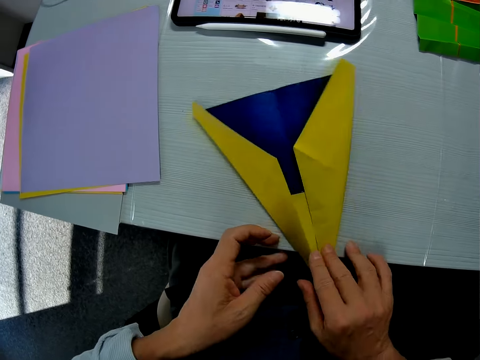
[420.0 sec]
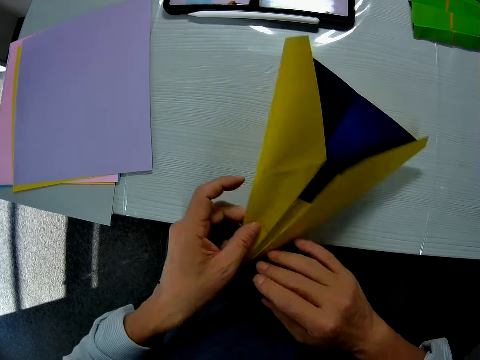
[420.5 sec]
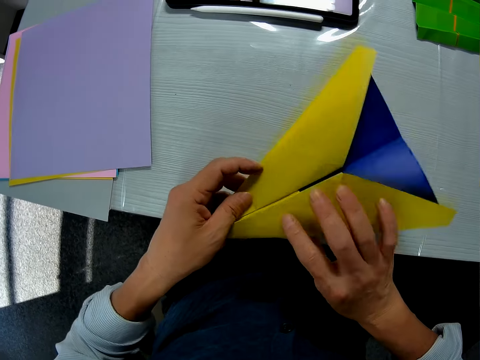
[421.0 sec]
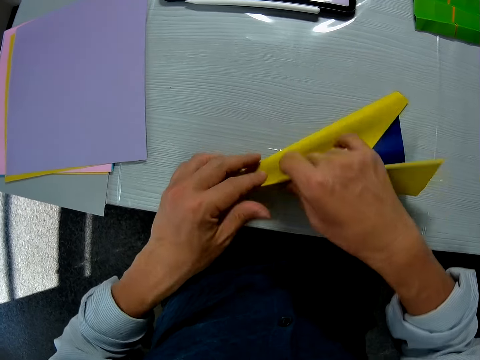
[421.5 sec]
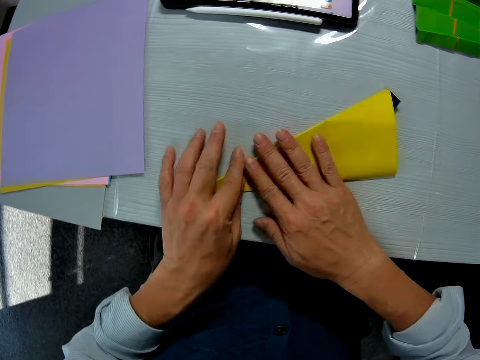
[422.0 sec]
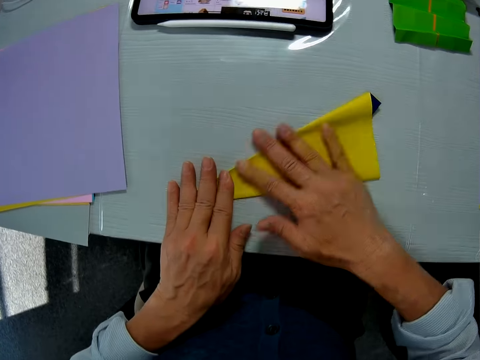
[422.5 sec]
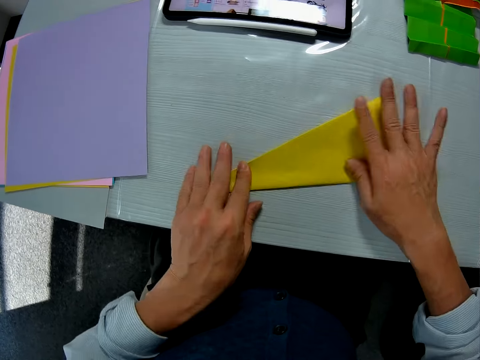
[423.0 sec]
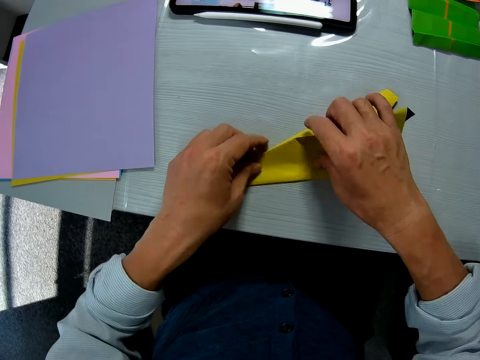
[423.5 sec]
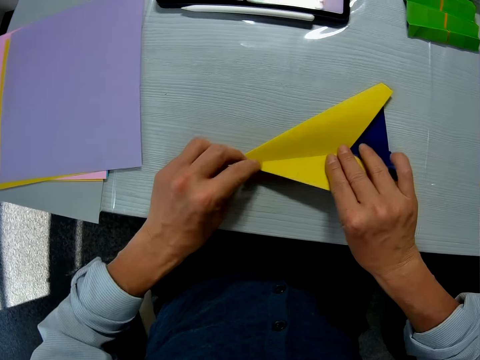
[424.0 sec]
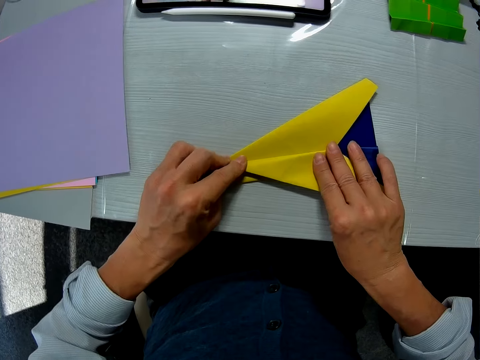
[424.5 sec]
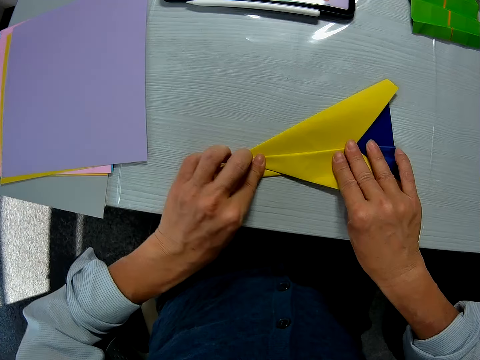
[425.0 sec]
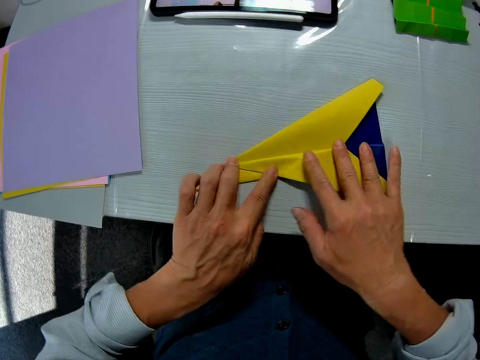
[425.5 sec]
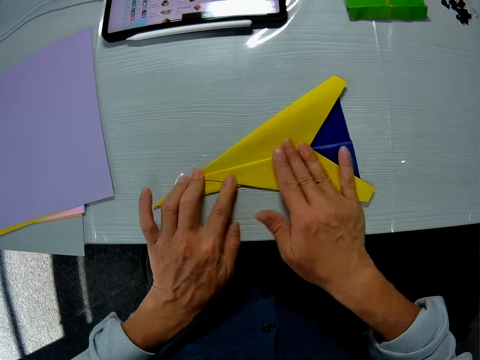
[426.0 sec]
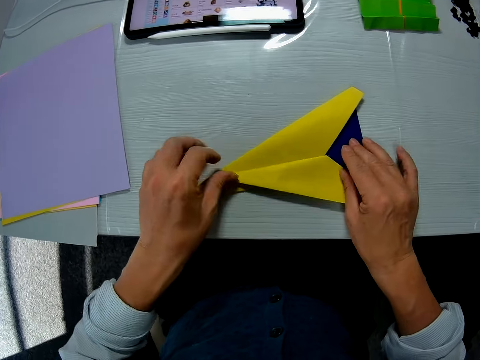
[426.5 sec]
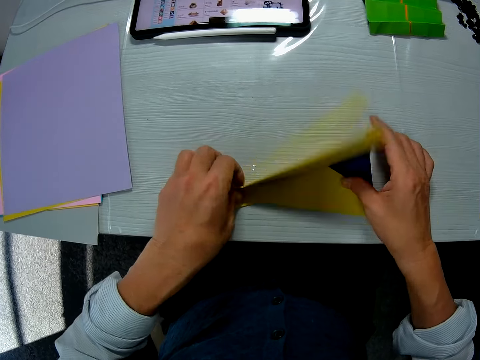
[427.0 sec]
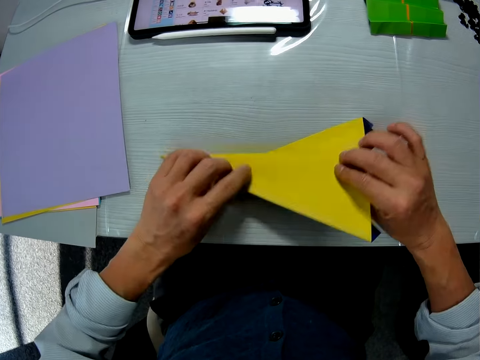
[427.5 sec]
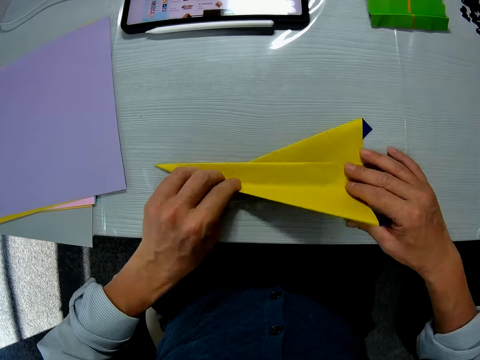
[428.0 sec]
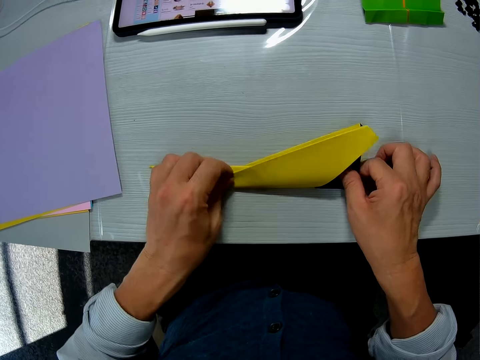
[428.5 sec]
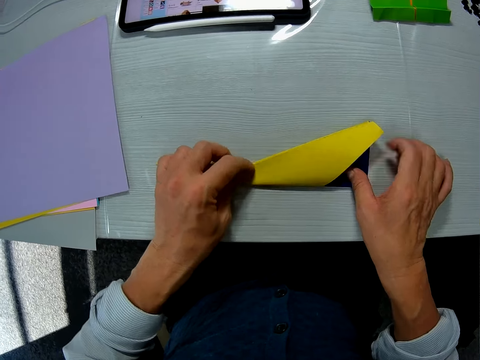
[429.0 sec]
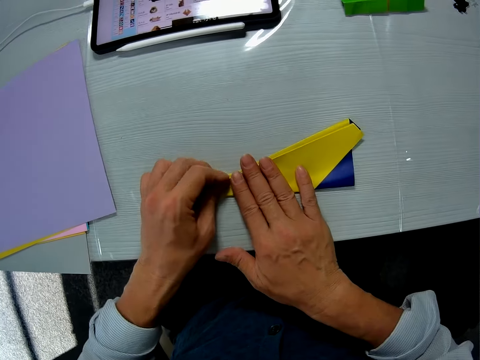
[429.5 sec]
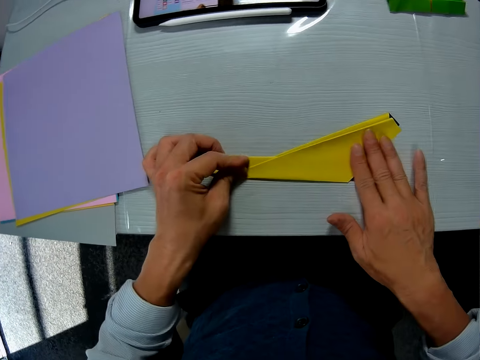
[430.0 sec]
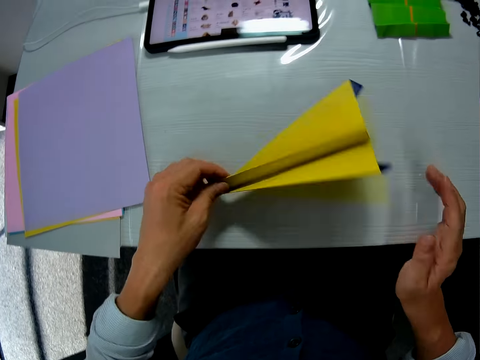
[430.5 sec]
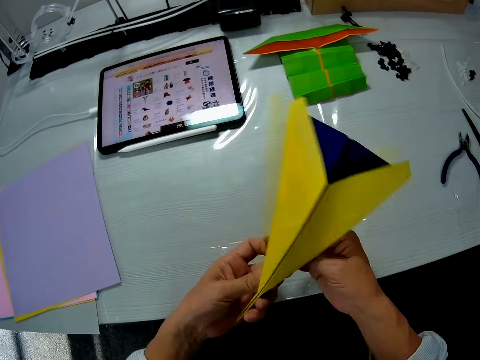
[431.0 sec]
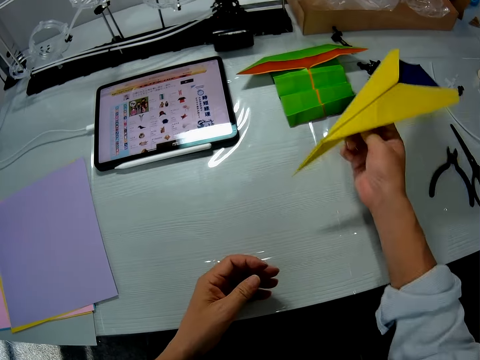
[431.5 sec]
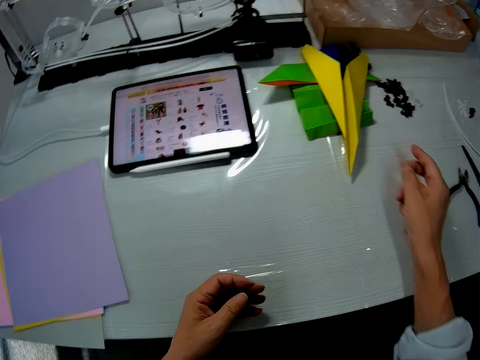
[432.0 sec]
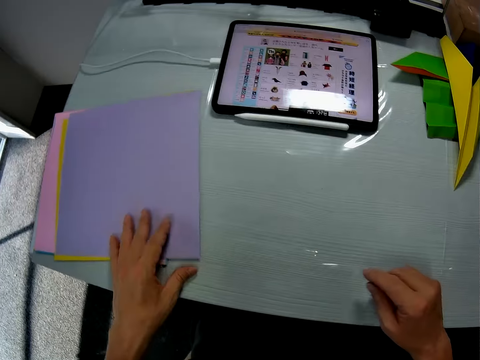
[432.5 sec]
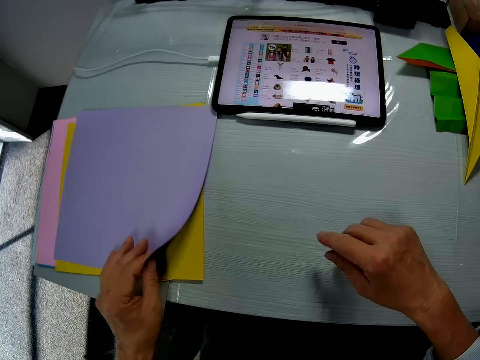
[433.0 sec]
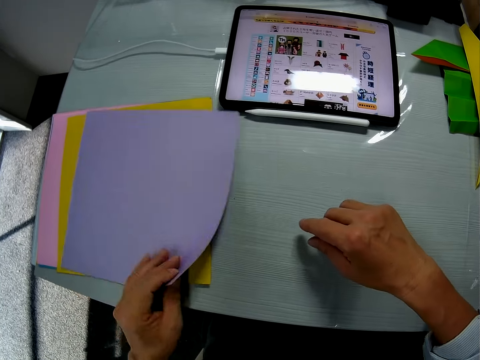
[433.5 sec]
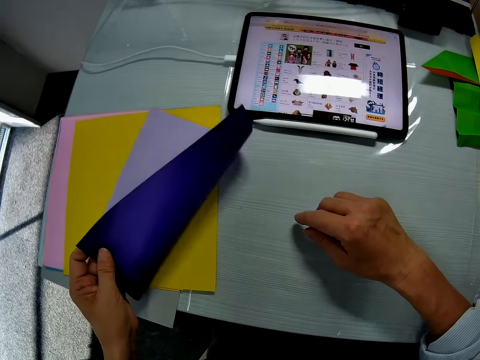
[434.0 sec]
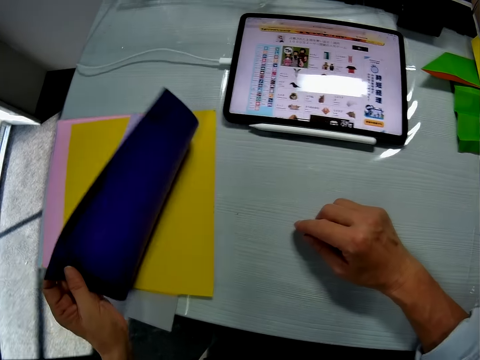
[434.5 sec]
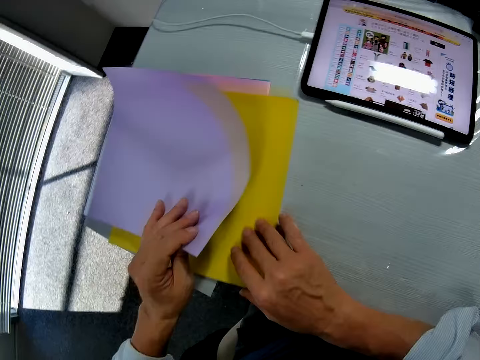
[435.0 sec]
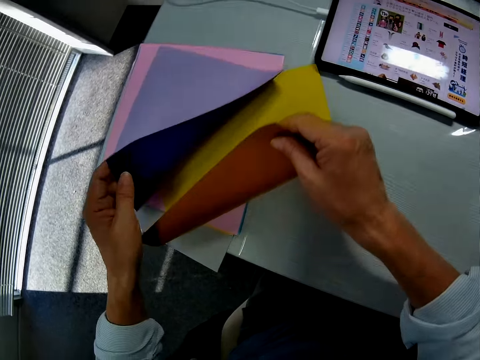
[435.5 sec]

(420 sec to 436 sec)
The camera wearer turns the paper. They fold the paper. They turn the paper. They fold the paper. They lift the paper from the table. They hold the paper. They place the colored paper on another paper on a side of the table. They move the colored papers on a side of the table. They choose another paper from the other papers.

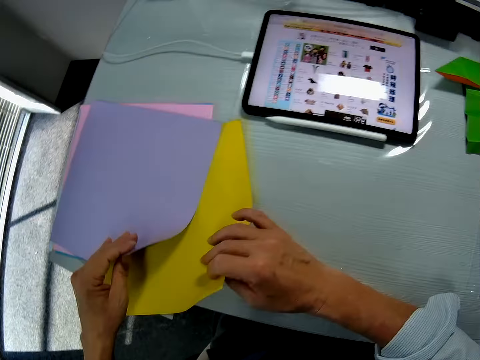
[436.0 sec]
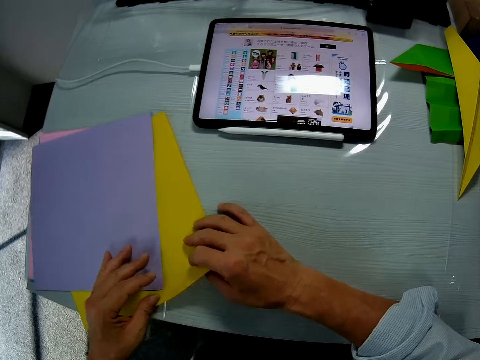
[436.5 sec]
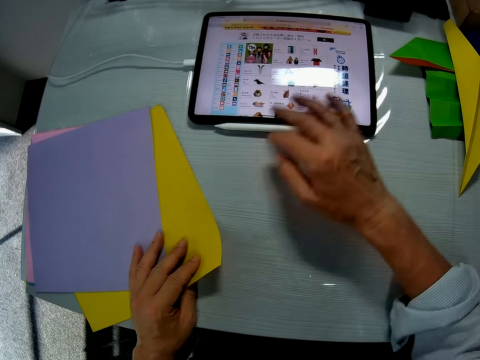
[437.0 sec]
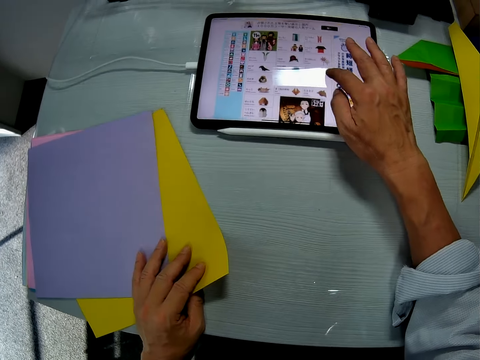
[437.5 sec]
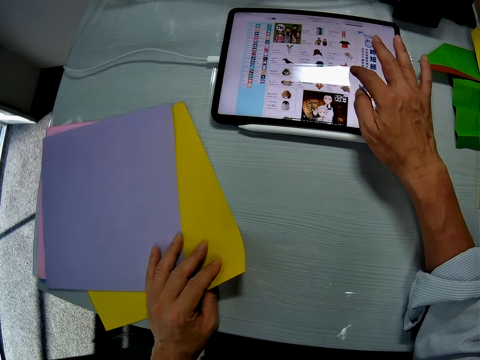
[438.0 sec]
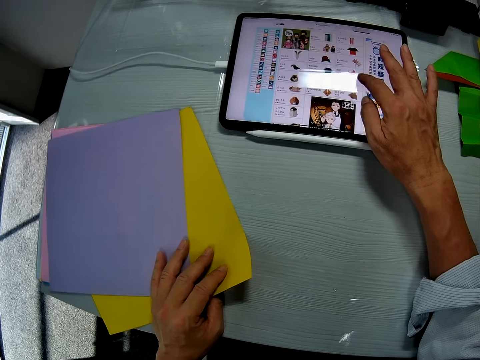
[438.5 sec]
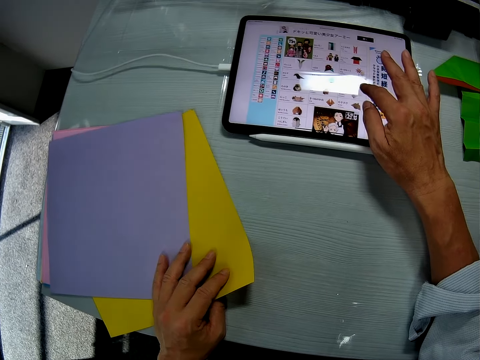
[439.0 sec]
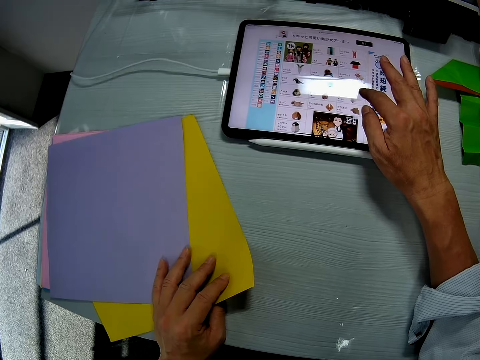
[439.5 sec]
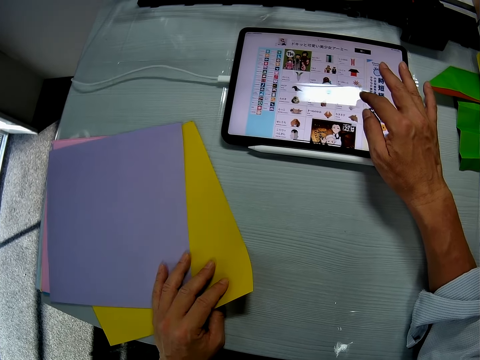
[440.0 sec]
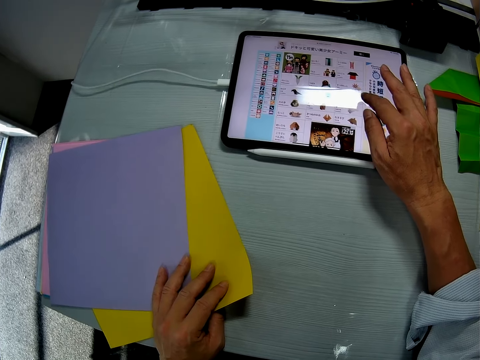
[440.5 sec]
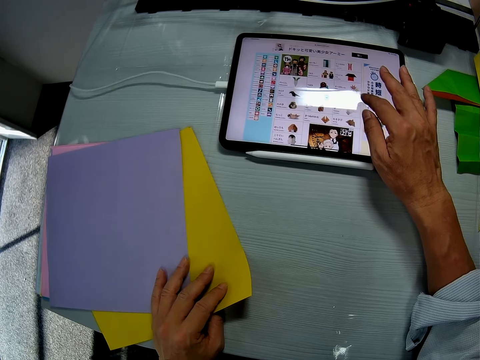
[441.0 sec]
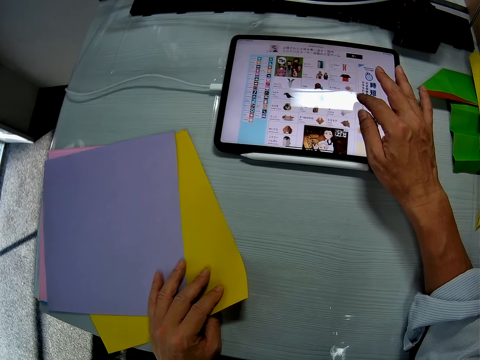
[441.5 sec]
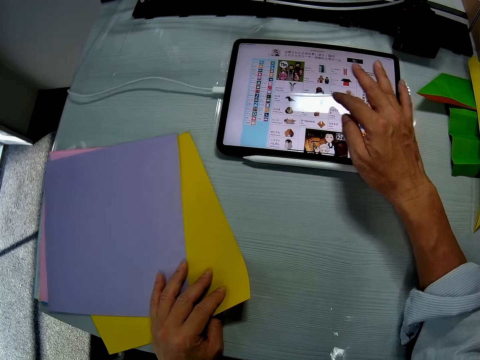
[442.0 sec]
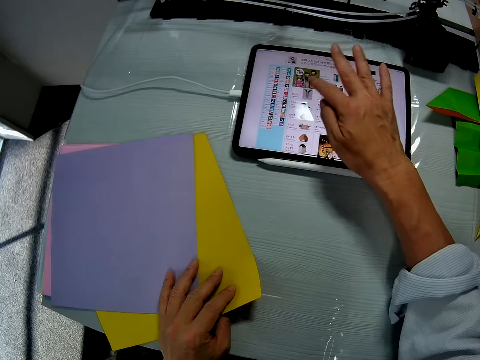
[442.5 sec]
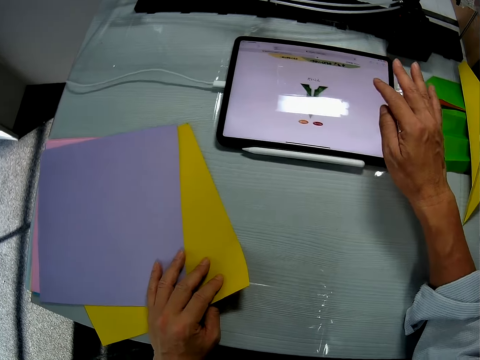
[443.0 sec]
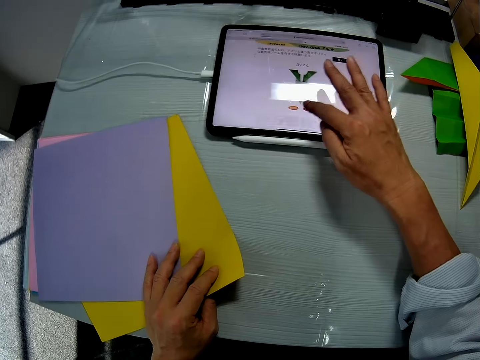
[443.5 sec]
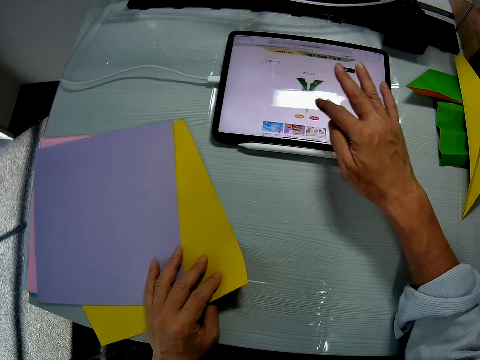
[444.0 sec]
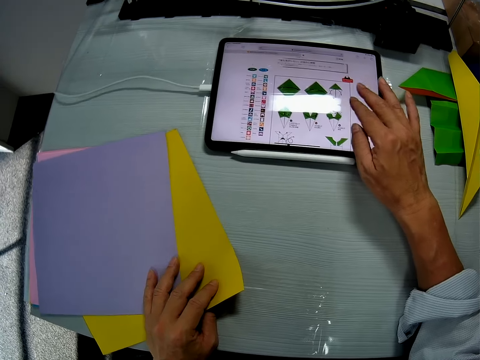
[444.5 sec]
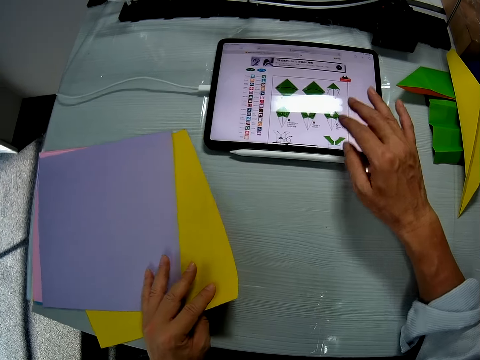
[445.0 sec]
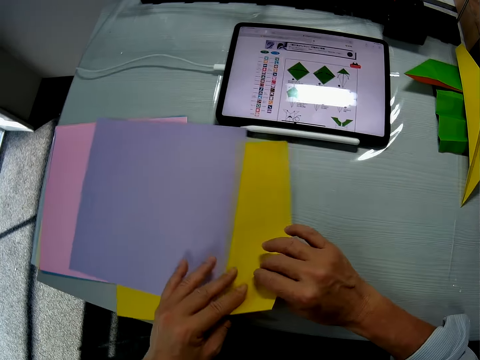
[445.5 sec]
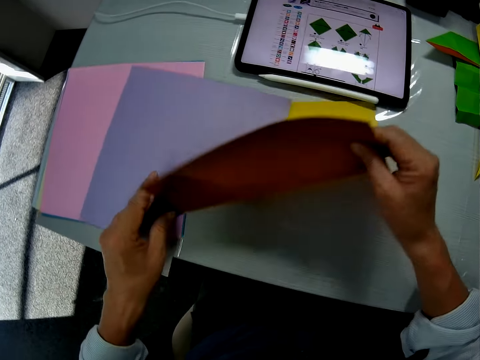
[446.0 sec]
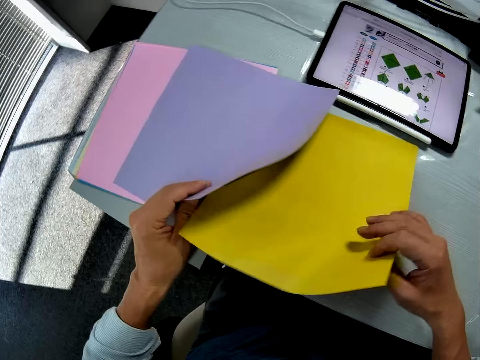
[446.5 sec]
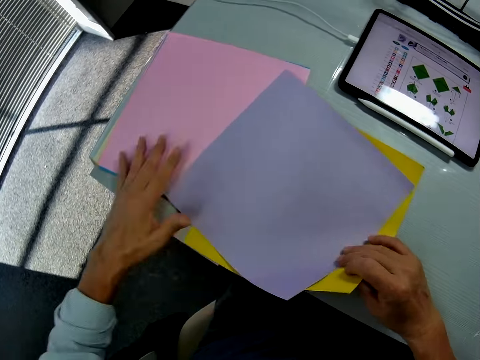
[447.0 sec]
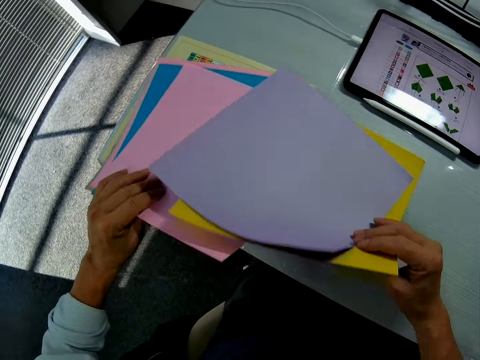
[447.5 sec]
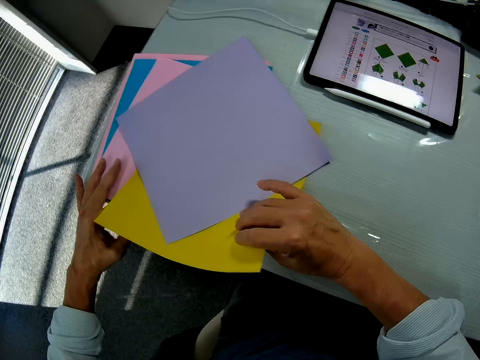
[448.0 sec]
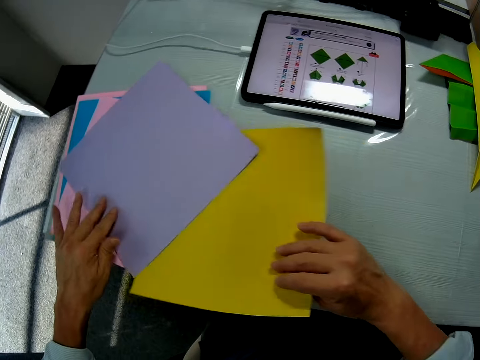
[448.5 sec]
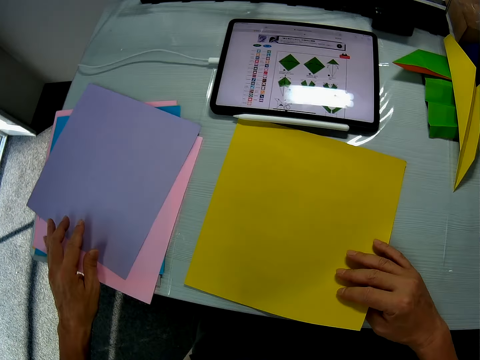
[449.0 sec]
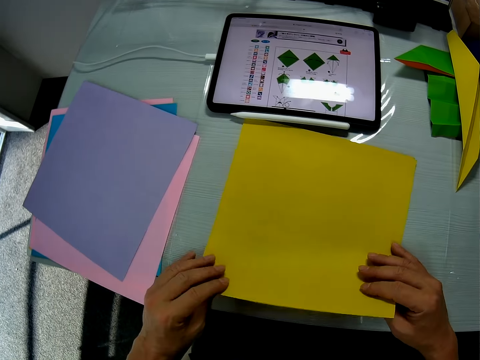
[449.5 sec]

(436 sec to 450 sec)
The camera wearer holds a colored paper on the side of the table with his left hand. He scrolls the tablet. He uses the tablet on the table with his right hand. He picks up the colored paper from the other papers on the side of the table. He moves the colored papers on the side of the table.
